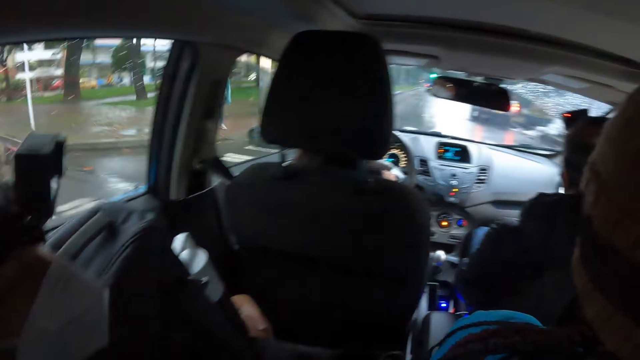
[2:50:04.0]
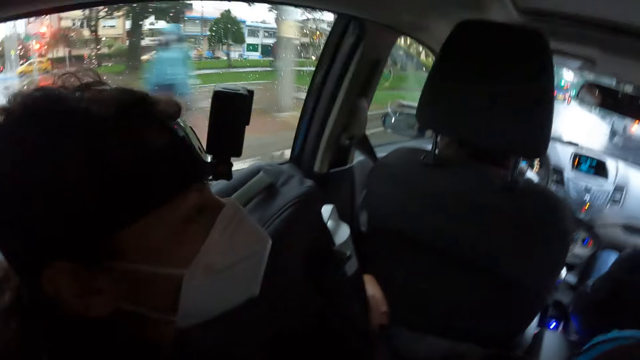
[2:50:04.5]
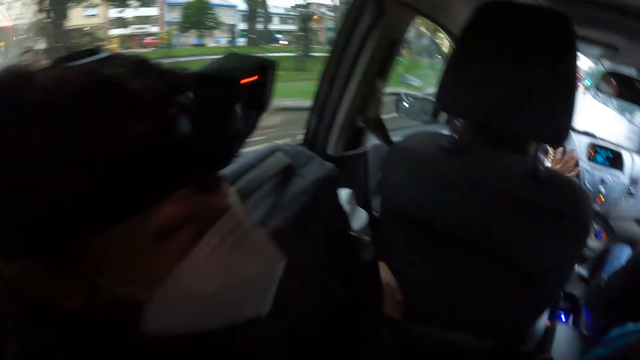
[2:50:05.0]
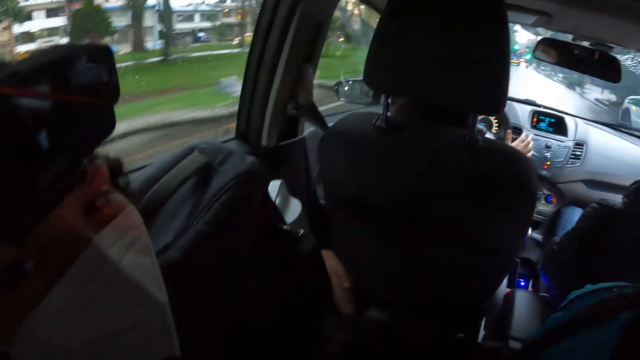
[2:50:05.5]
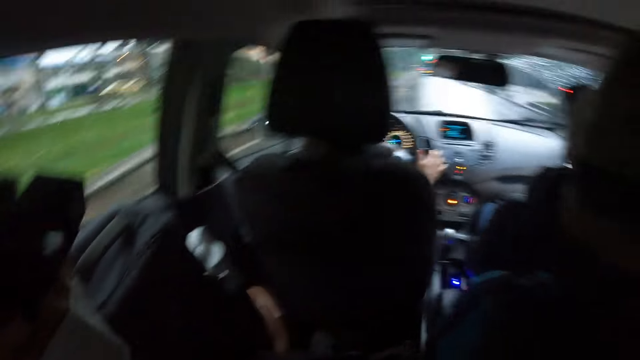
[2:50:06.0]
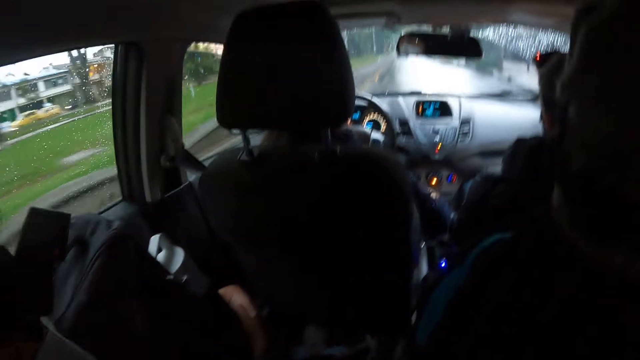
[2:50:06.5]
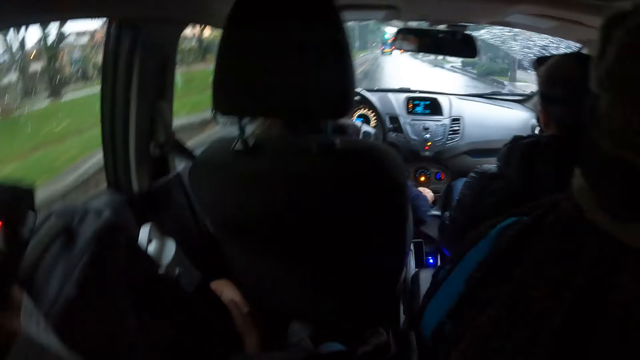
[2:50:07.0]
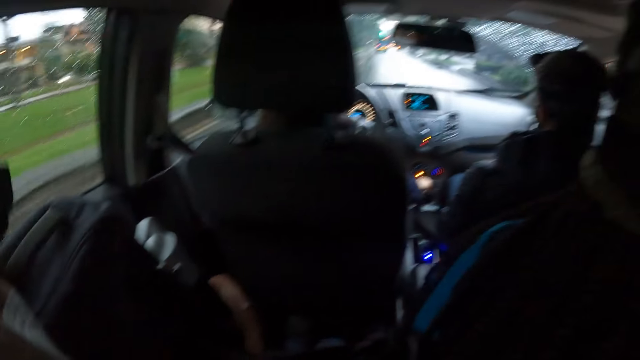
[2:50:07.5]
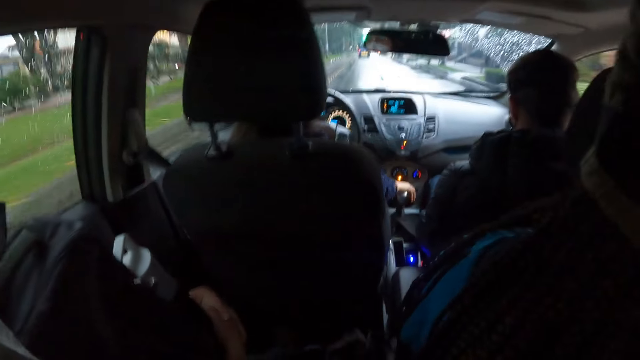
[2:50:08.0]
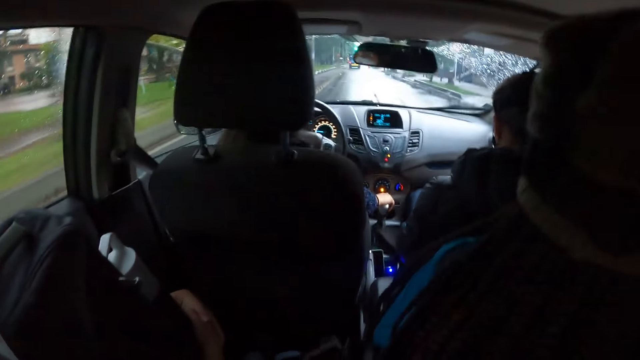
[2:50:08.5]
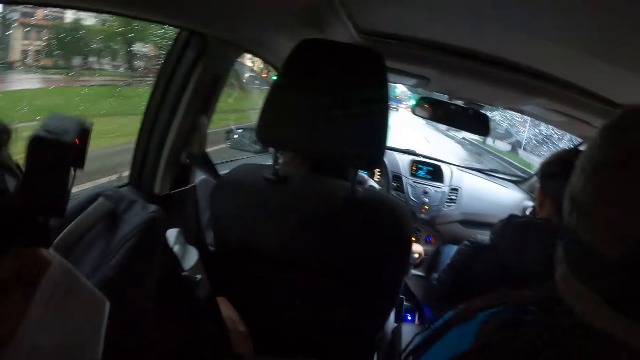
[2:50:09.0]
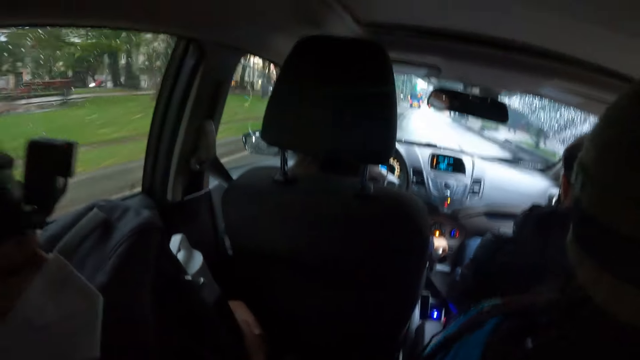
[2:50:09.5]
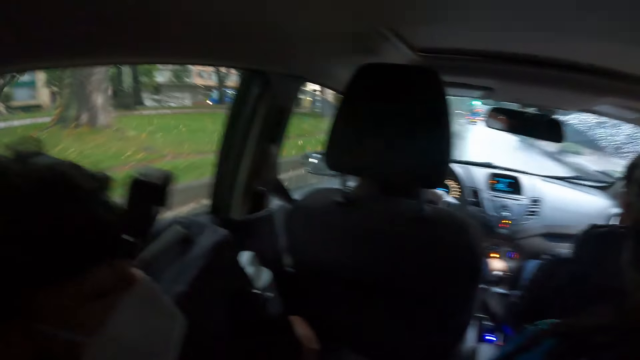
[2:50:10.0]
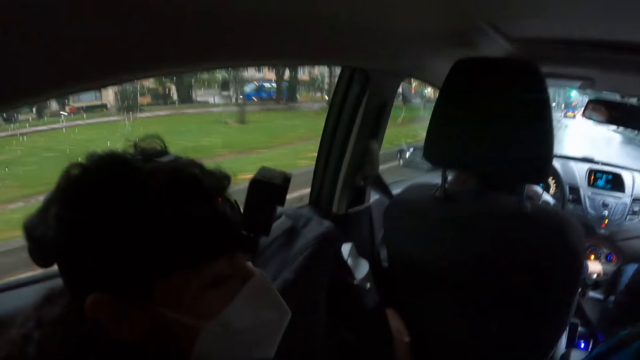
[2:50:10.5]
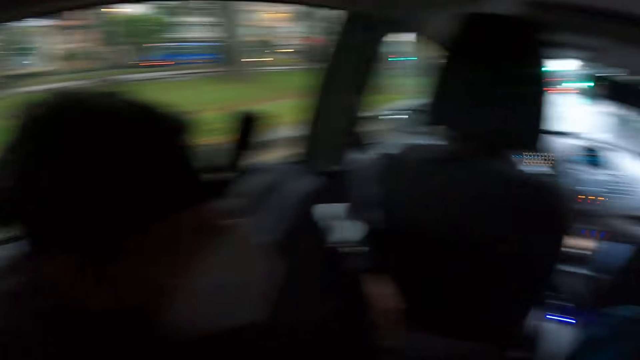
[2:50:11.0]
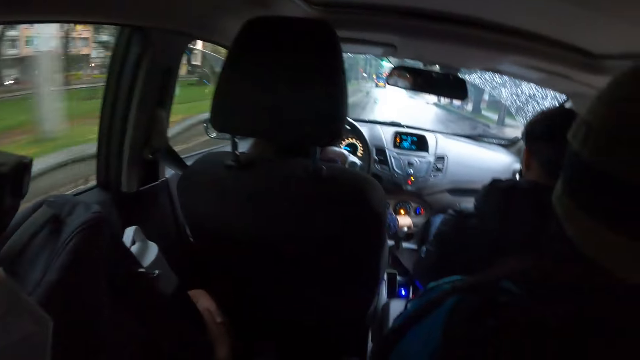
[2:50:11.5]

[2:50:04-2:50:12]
The woman pulls the gear of the car with her right hand.

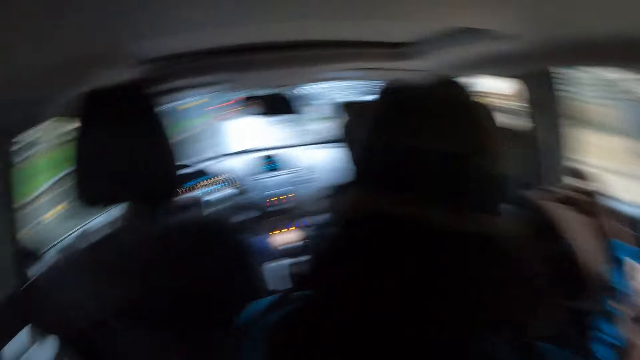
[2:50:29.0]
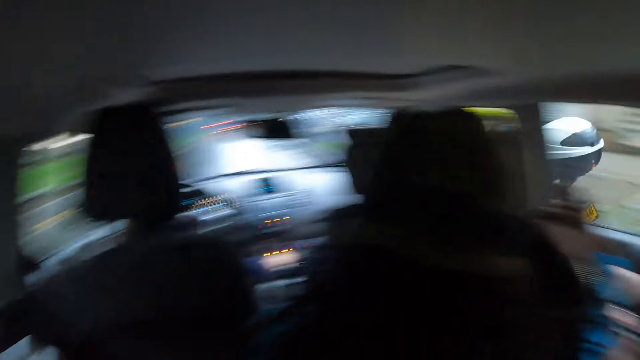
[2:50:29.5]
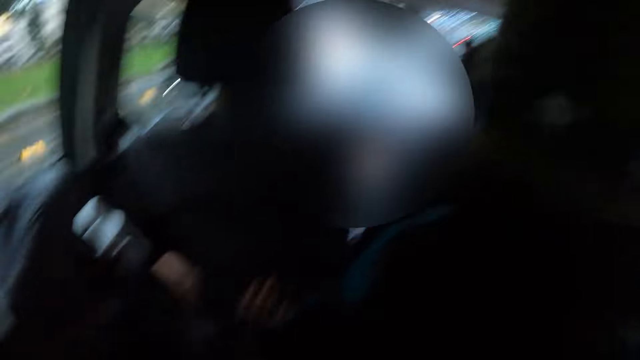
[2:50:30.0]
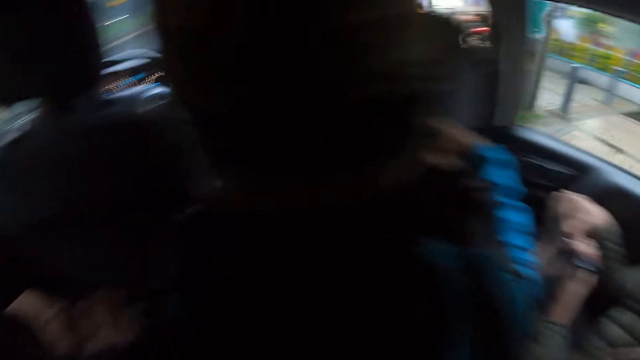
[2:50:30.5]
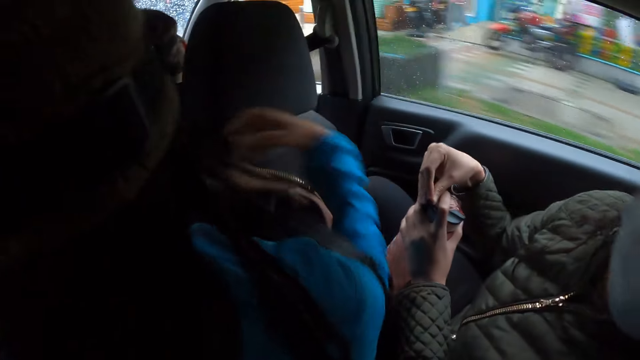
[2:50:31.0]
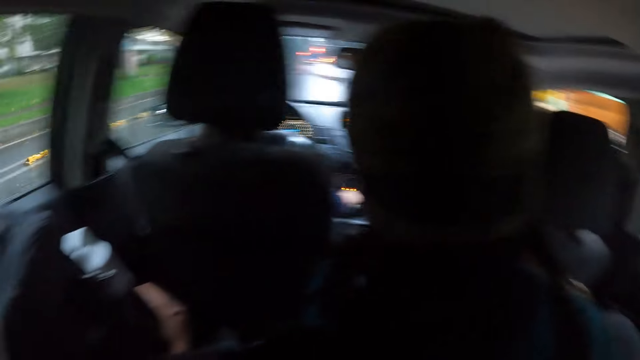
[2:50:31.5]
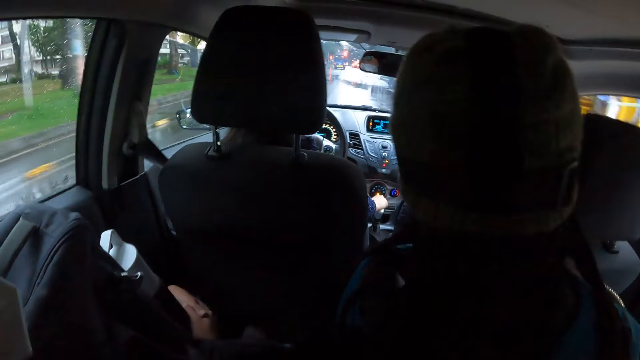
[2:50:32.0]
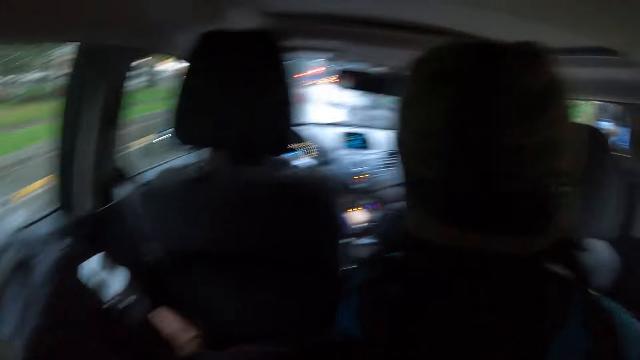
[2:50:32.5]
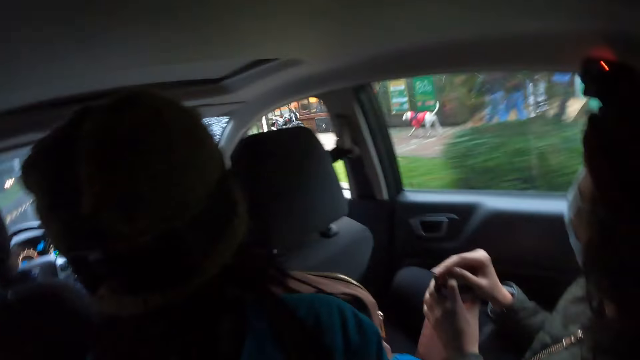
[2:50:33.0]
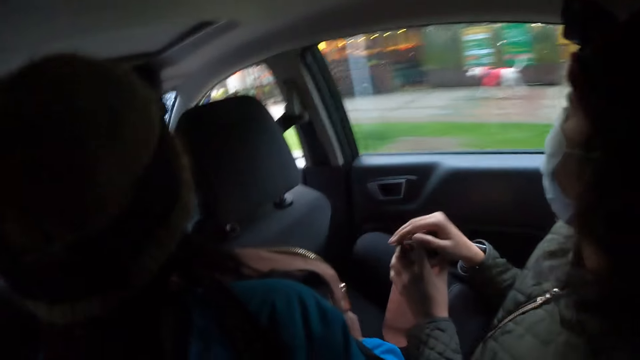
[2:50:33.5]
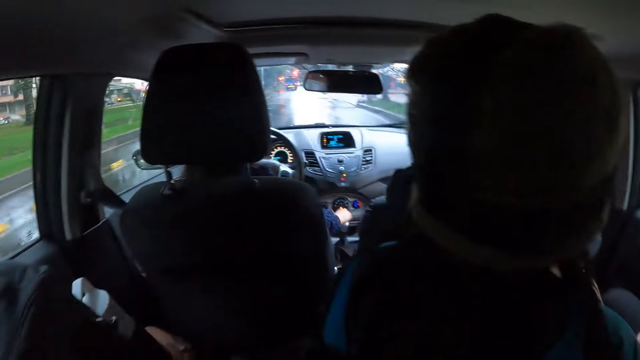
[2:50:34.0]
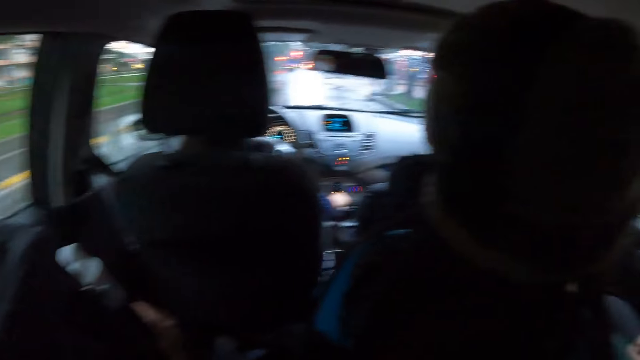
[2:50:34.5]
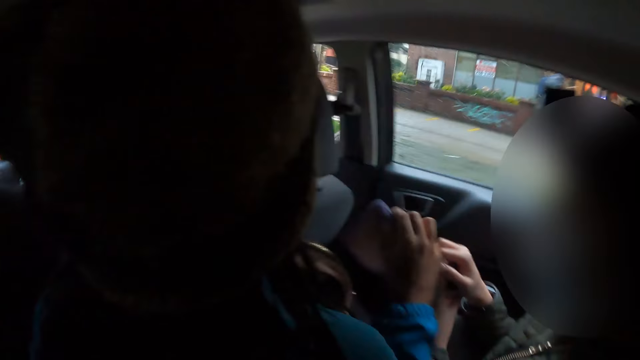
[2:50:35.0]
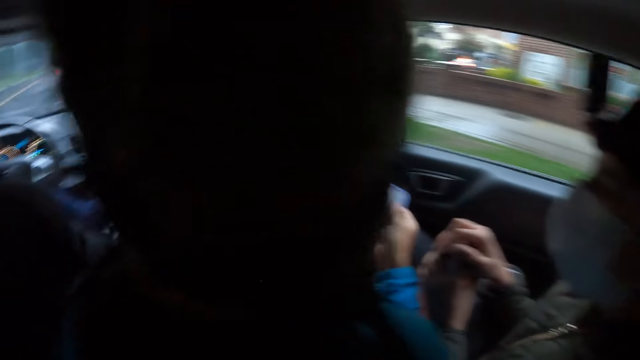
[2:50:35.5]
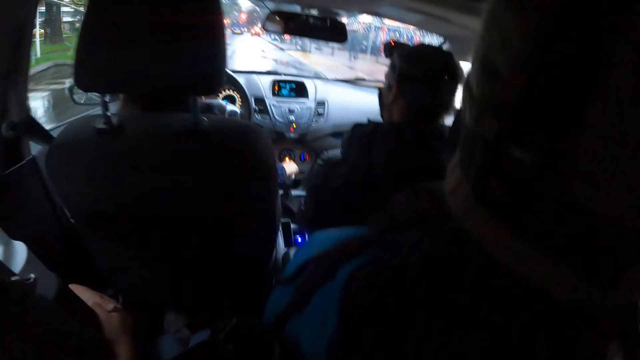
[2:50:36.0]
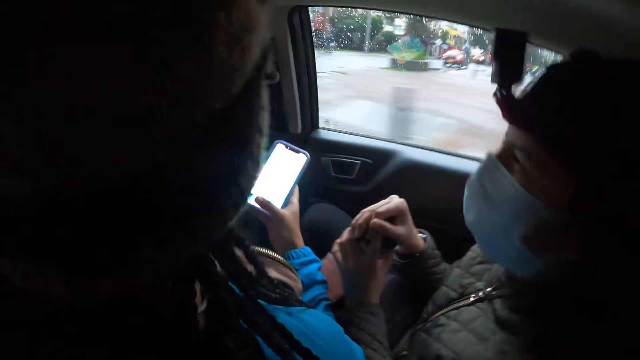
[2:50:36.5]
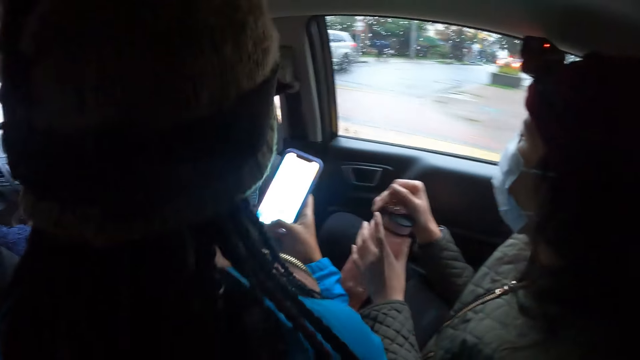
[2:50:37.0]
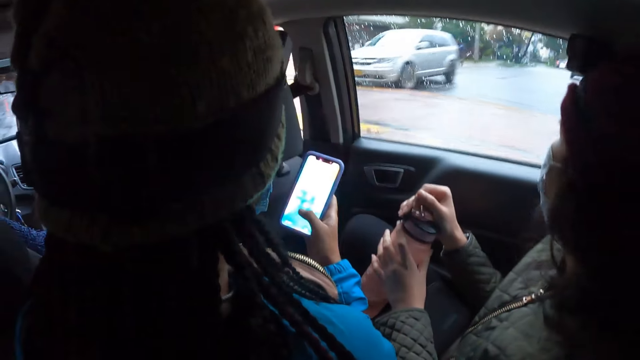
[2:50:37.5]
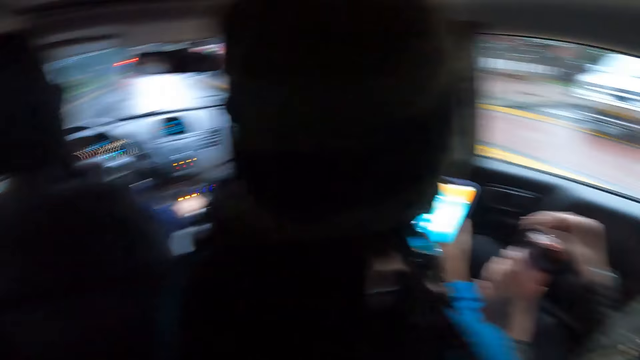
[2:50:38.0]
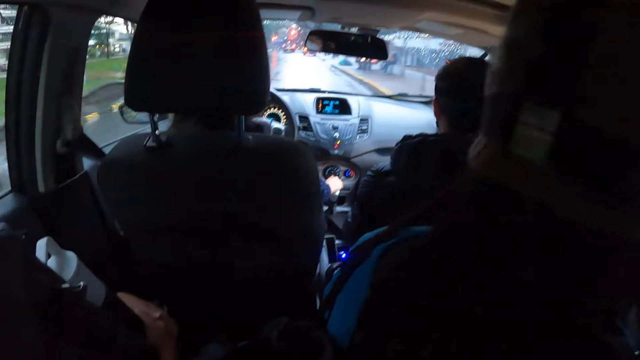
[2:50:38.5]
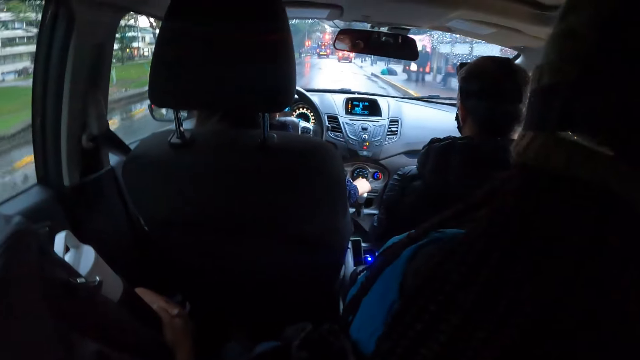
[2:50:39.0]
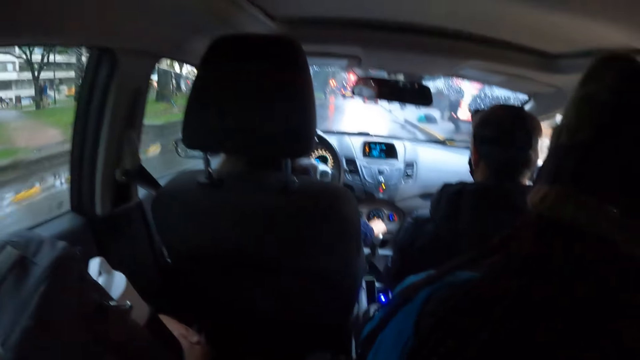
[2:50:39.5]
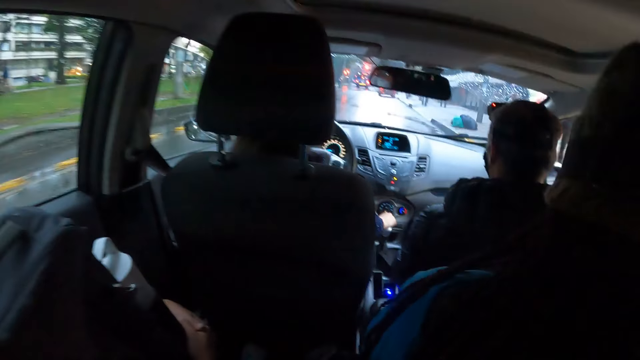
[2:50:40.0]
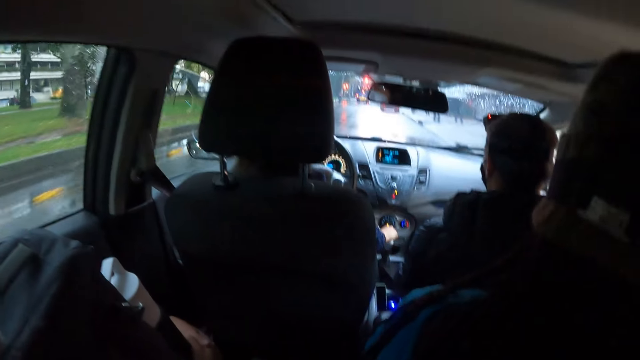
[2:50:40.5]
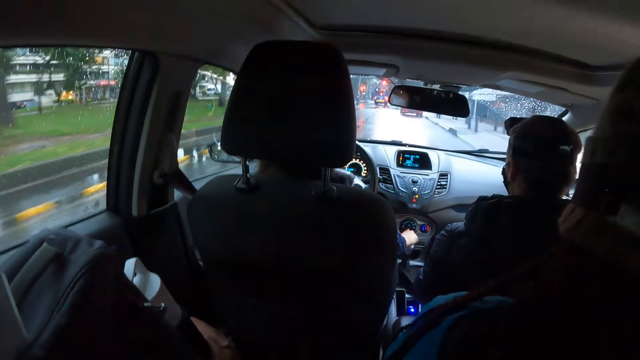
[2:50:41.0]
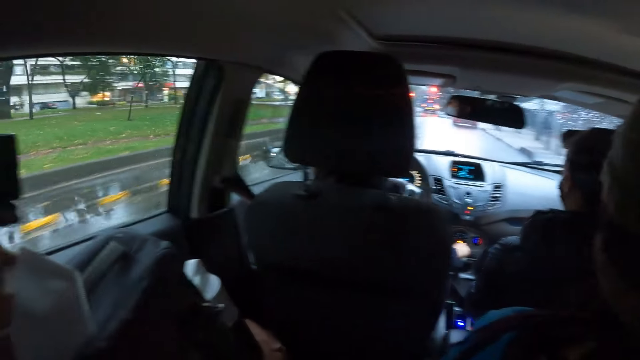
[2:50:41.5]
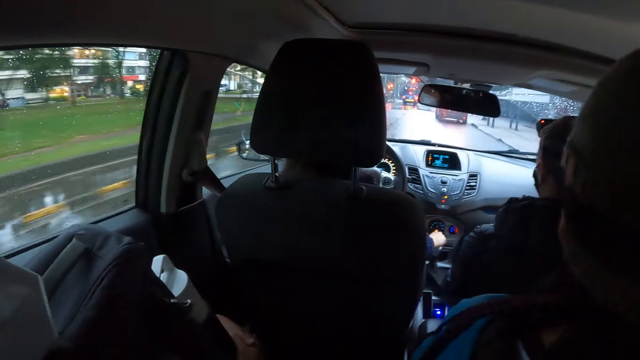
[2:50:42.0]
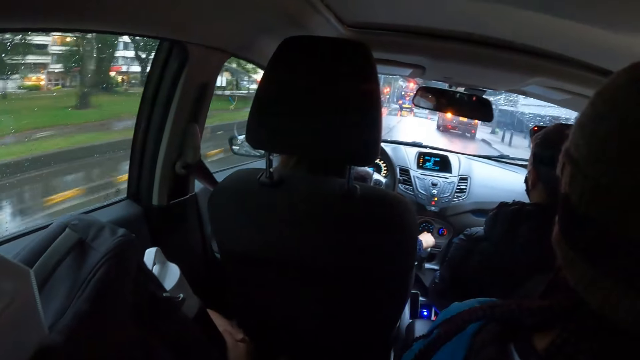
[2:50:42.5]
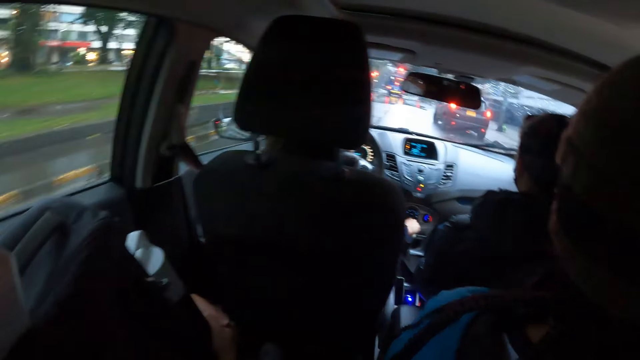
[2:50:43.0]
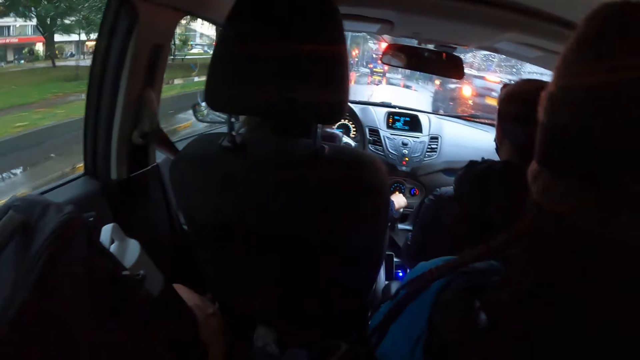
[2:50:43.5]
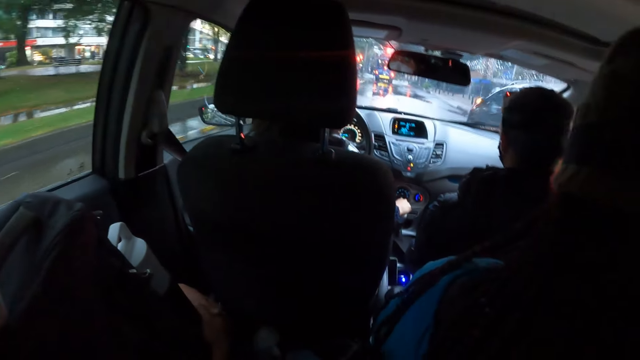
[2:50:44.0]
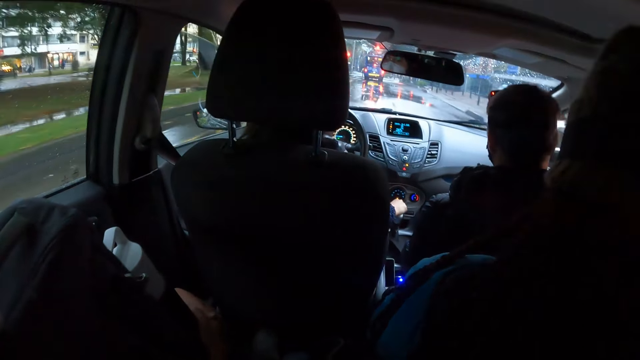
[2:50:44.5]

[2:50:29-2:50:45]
The woman plays with the water bottle with her right hand. Another woman operates a phone with her right hand.
